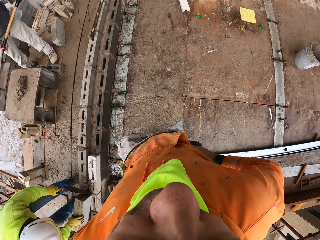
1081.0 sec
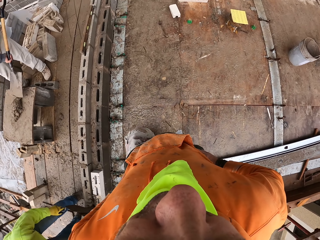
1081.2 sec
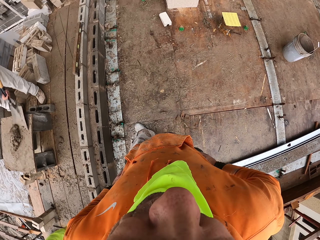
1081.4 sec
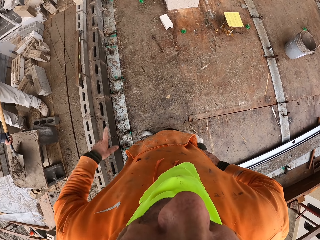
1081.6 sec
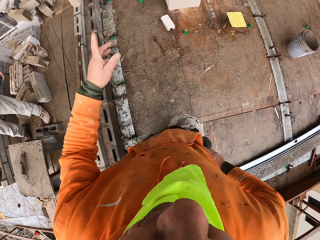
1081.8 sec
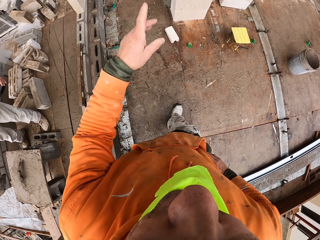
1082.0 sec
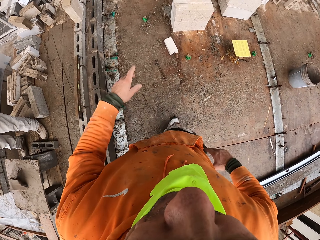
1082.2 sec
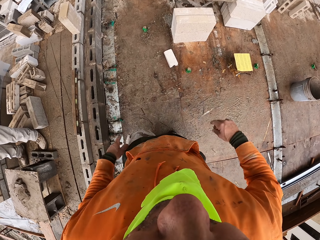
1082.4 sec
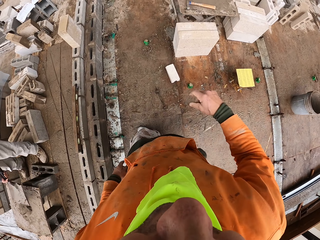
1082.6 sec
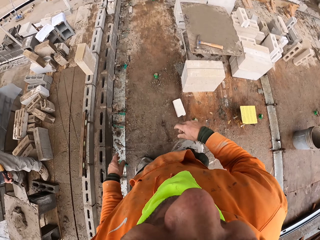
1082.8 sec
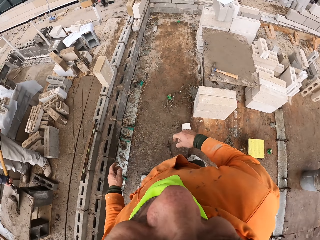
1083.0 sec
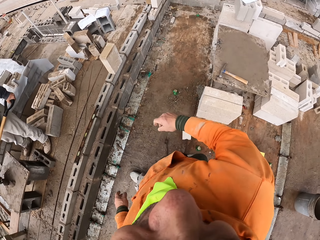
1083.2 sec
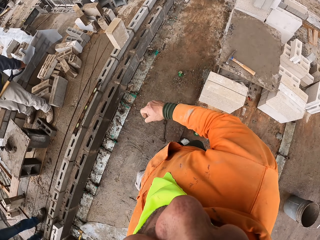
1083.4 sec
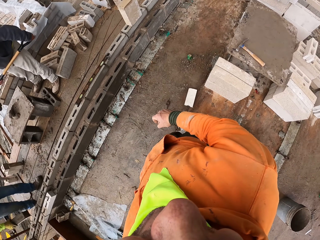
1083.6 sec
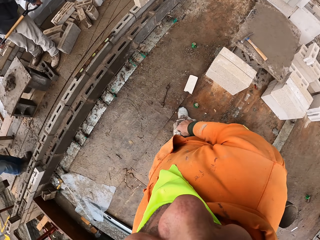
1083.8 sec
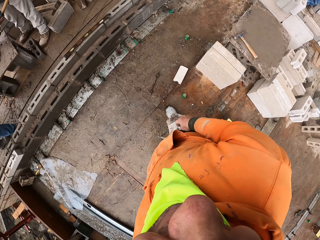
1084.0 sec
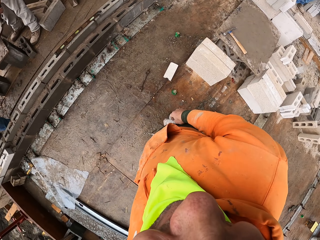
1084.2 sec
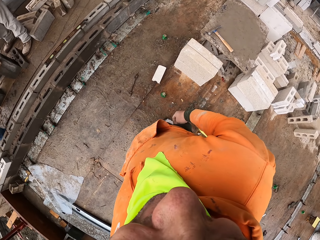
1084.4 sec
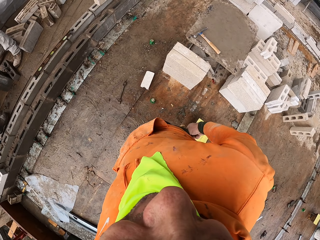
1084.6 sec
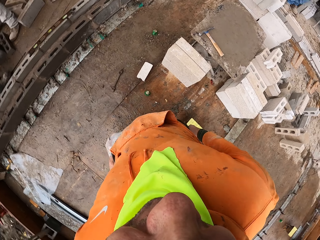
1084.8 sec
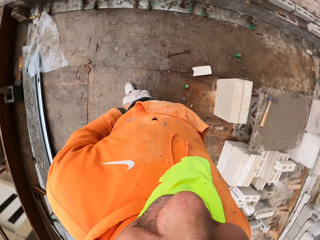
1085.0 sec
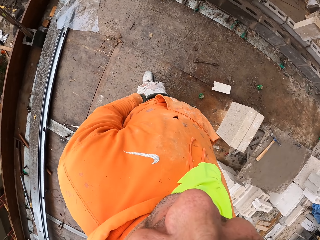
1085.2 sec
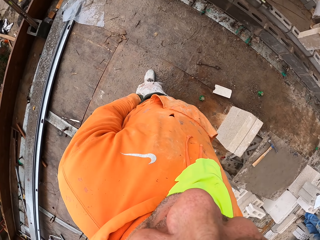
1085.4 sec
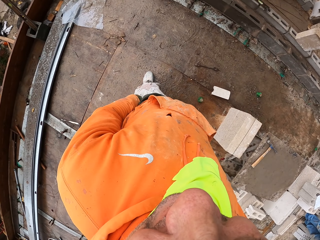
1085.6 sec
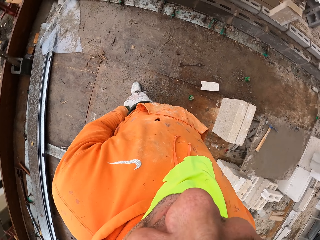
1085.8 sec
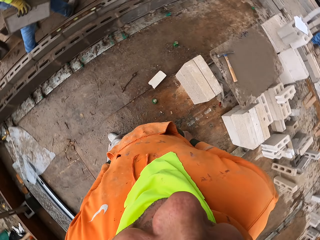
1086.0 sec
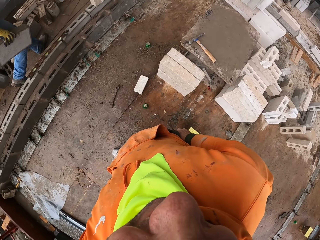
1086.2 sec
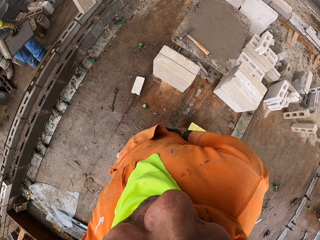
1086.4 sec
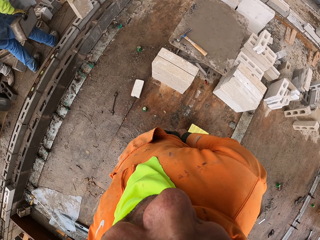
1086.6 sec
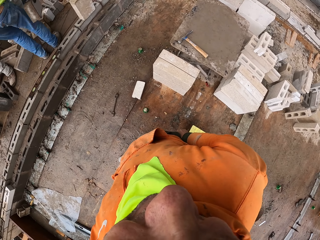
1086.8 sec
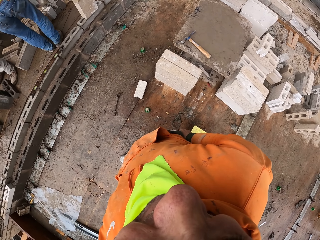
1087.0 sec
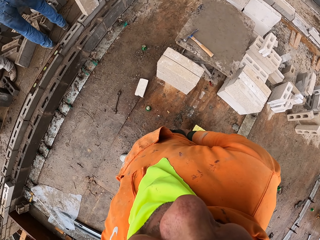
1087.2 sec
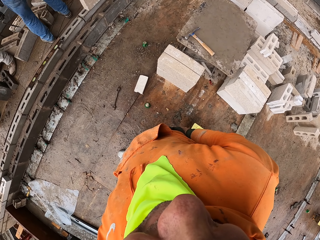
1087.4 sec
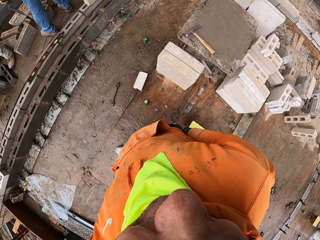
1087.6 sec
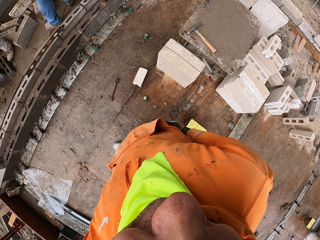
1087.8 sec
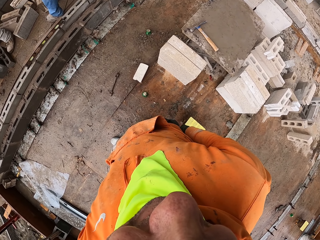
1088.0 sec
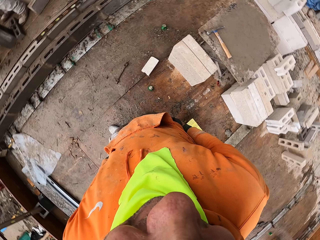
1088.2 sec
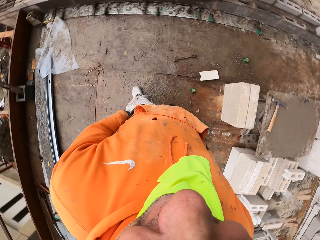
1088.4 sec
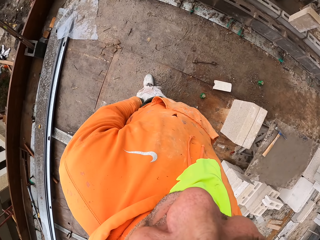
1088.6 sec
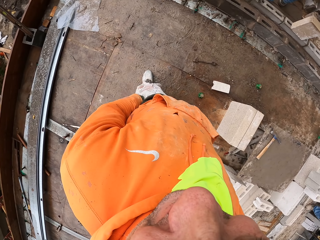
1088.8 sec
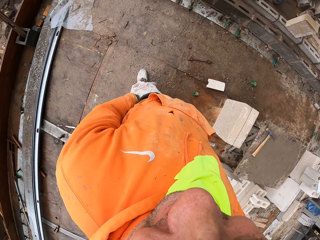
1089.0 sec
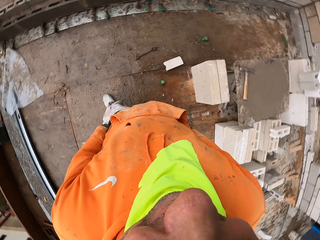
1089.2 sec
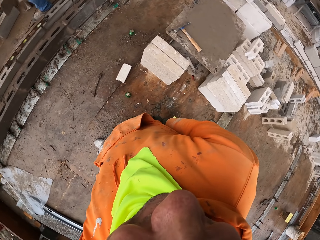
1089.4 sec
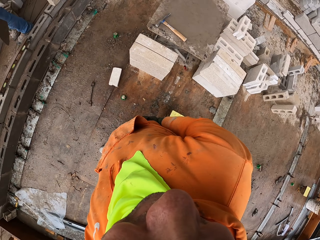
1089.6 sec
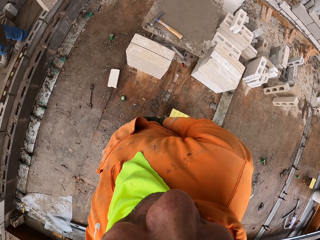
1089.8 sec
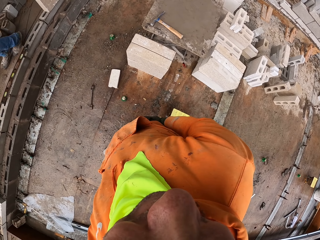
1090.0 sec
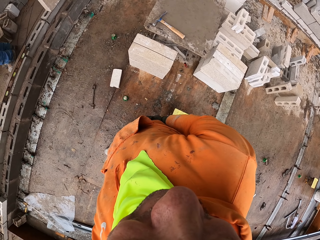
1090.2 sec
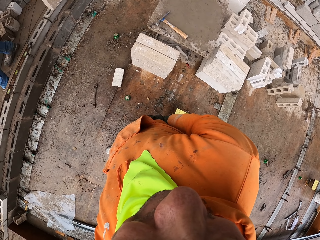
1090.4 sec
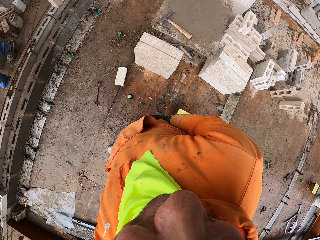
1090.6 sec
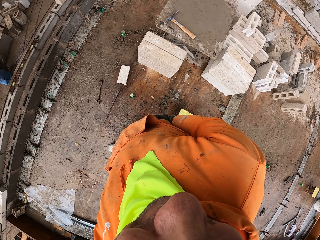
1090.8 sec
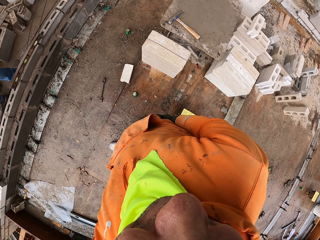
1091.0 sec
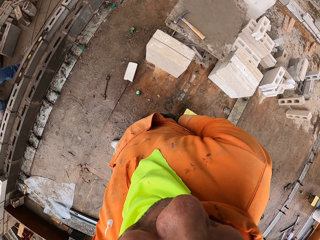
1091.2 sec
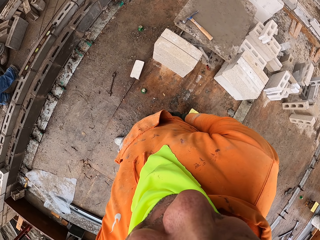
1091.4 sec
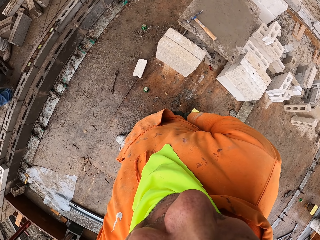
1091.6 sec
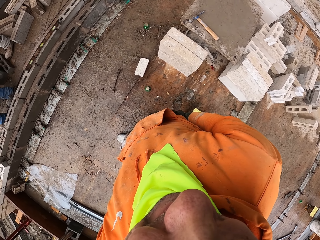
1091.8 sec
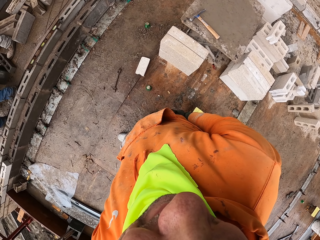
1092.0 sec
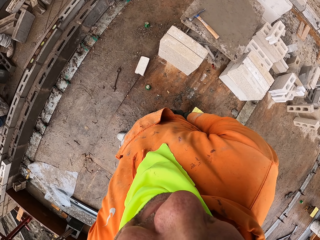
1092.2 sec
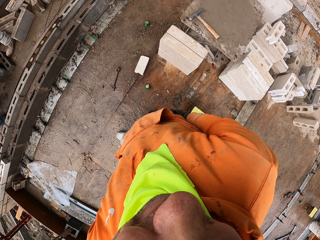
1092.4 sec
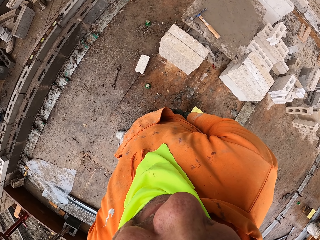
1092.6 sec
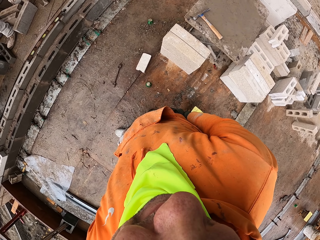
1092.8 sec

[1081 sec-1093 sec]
A man scrapes a brick with a trowel. Another man picks up cement with a spade. The first man carries the hollow block. The camera wearer stares at the first man. They pocket the hands. The first man holds the brick, drops the hollow block, and walks at the construction site.

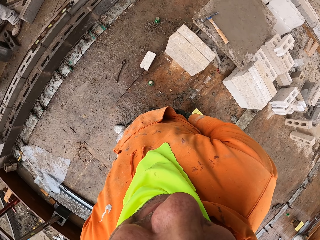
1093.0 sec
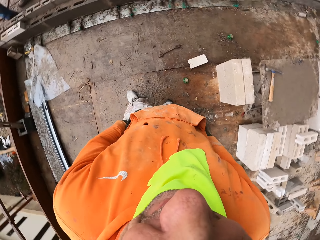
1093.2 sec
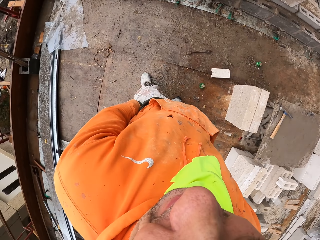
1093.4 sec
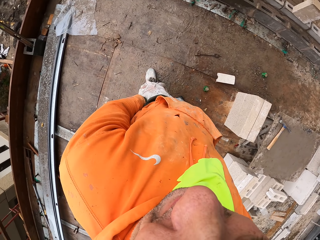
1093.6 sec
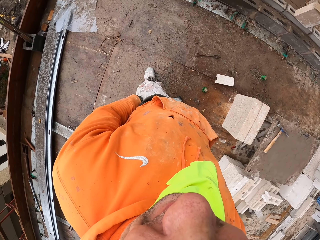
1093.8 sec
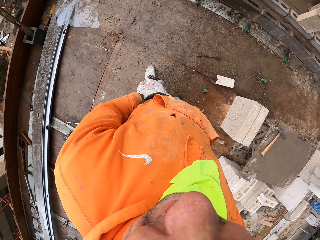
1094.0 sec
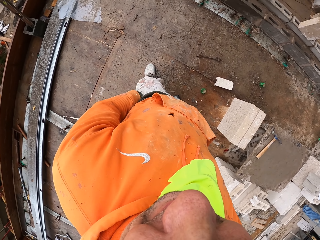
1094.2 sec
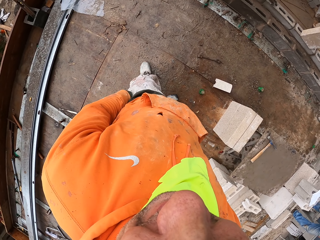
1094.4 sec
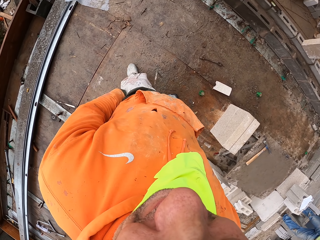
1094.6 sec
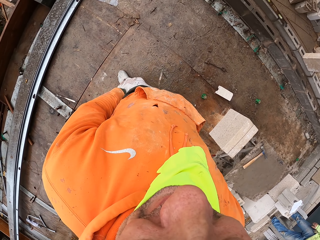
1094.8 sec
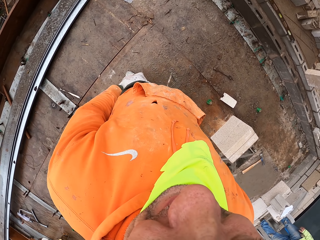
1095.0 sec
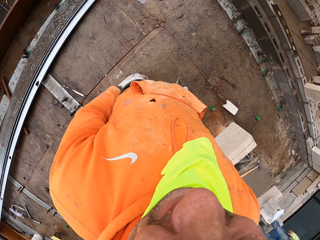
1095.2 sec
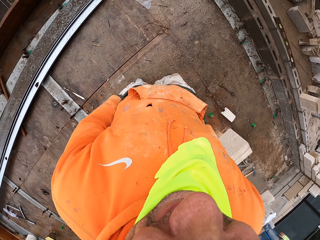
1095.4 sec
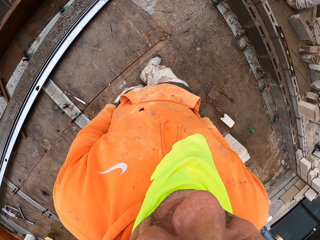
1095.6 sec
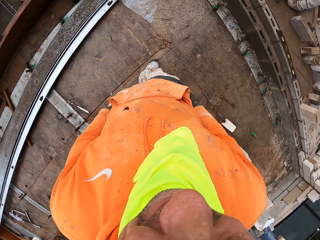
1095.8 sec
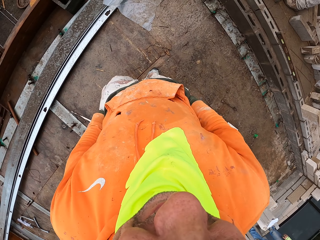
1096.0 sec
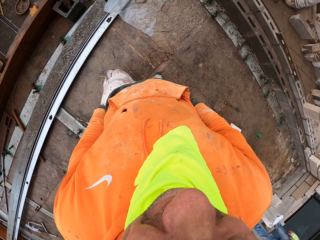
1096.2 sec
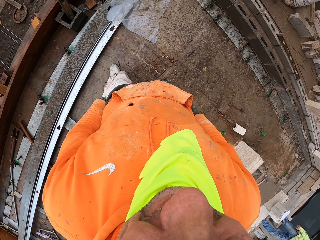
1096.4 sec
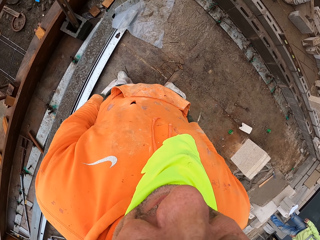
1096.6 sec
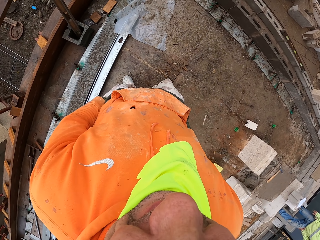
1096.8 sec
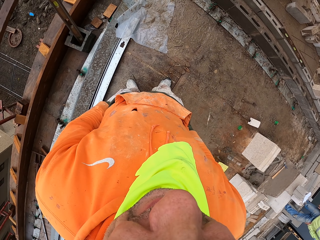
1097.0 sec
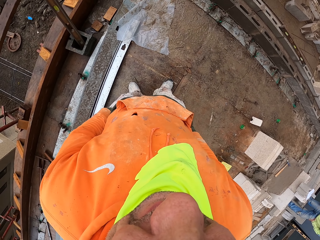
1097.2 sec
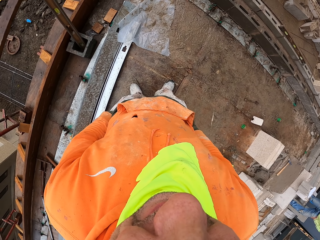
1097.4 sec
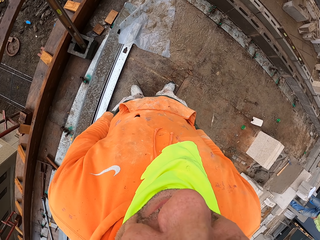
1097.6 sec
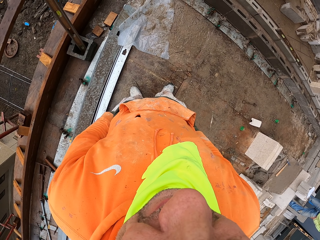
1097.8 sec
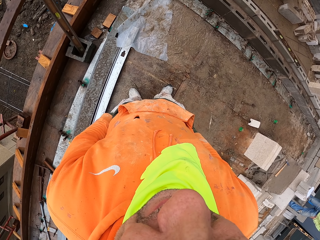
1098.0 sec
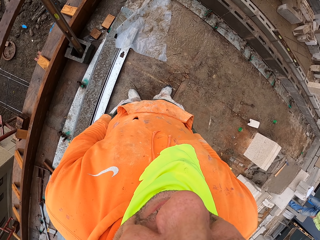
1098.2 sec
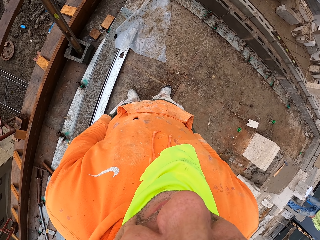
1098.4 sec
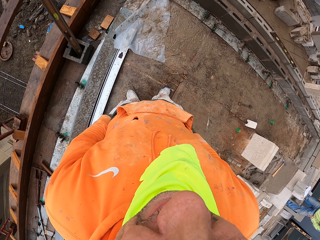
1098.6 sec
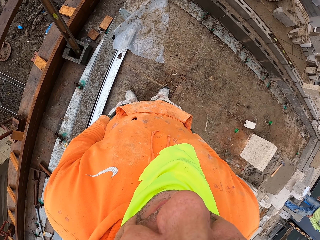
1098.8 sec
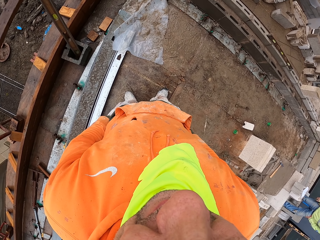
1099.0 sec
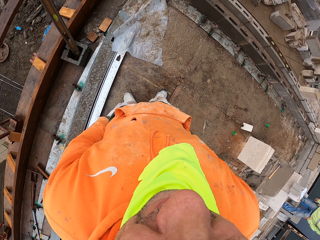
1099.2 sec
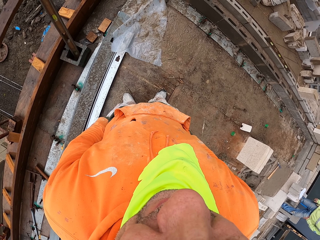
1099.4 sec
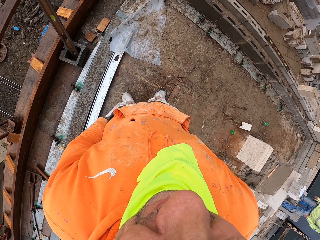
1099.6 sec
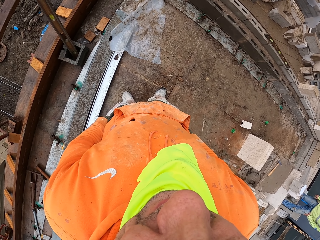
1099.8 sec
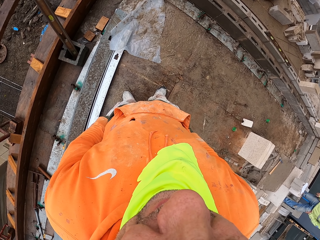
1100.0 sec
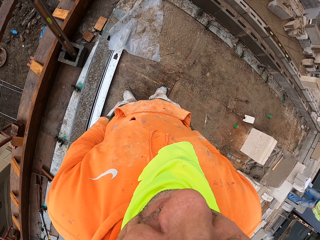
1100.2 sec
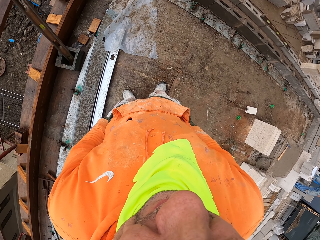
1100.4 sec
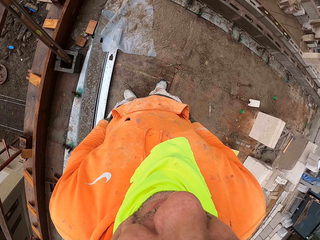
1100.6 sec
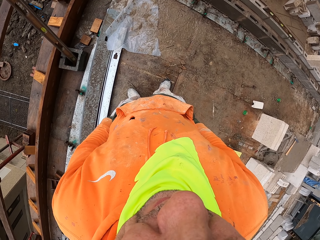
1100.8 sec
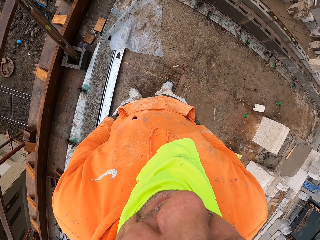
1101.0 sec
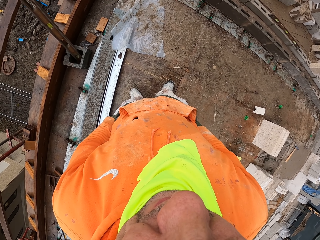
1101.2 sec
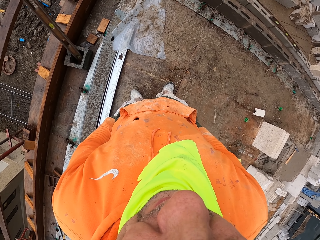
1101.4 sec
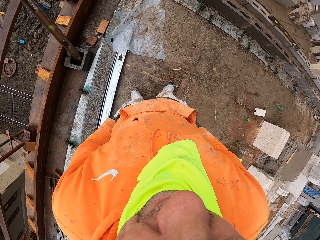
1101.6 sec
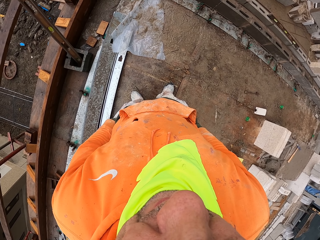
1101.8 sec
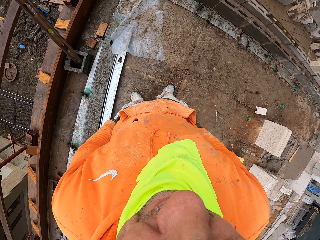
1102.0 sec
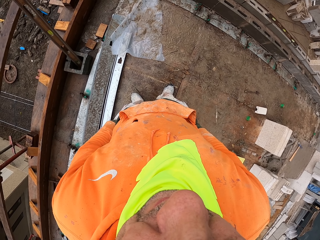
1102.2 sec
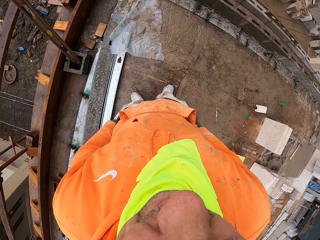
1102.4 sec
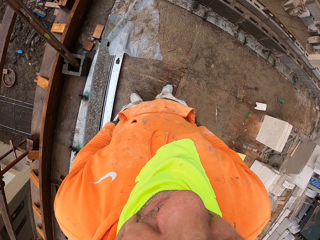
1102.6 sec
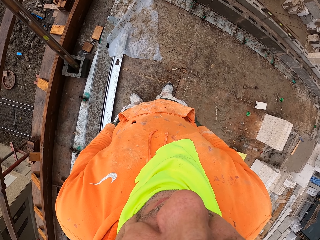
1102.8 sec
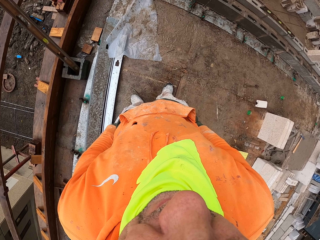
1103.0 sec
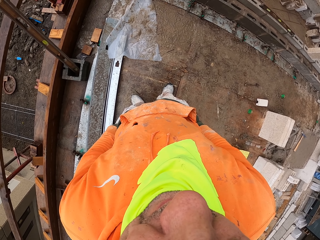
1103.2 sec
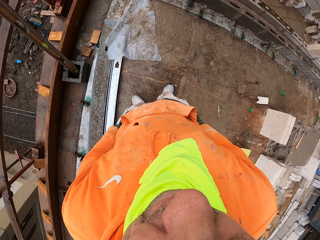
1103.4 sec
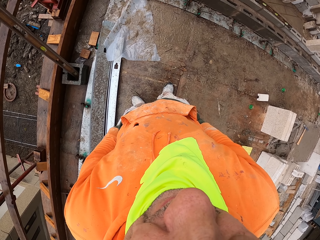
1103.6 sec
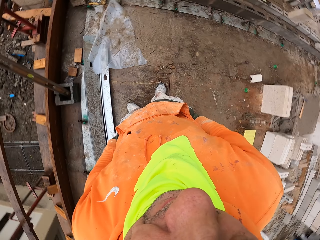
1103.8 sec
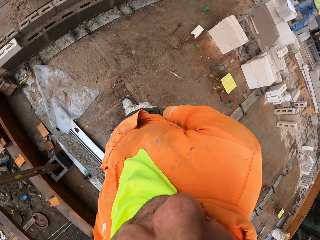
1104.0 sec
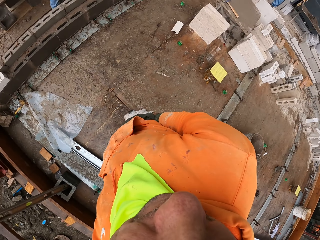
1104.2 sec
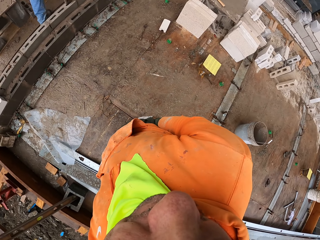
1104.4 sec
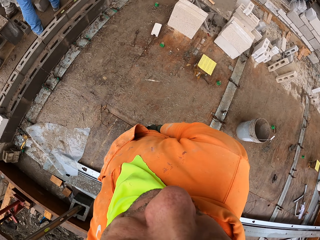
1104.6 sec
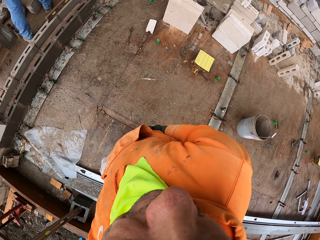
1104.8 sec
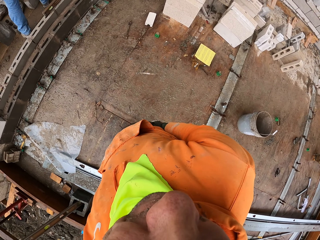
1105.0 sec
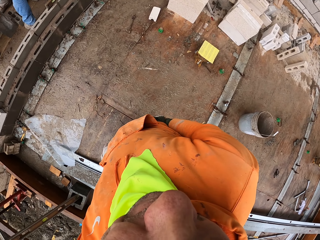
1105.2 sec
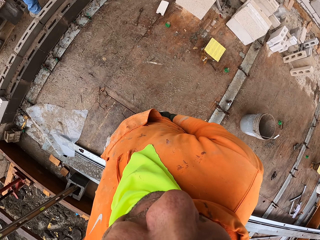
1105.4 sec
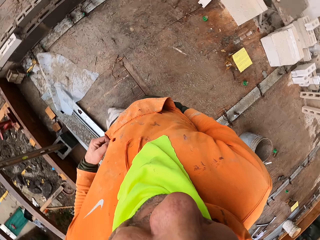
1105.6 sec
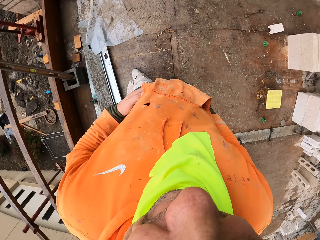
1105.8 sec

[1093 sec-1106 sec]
The camera wearer walks at the construction site. They stare around. They look around.
